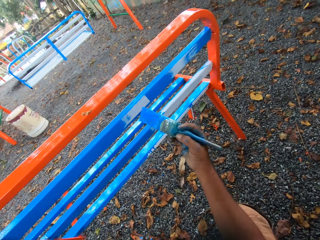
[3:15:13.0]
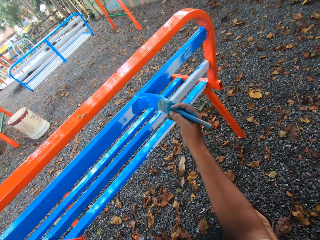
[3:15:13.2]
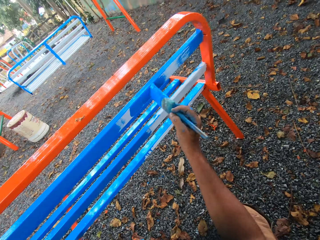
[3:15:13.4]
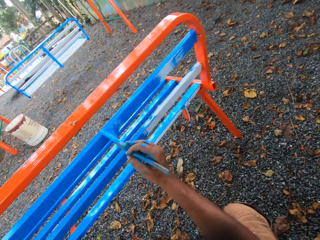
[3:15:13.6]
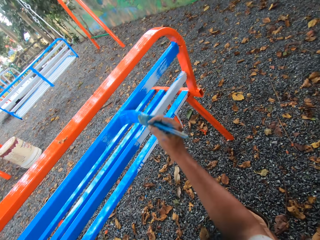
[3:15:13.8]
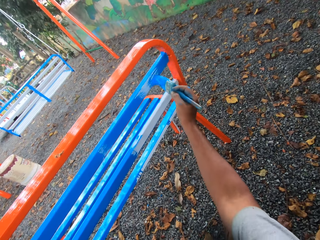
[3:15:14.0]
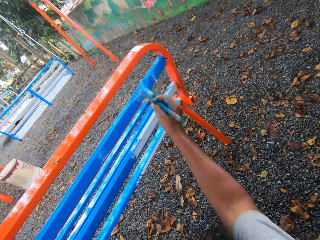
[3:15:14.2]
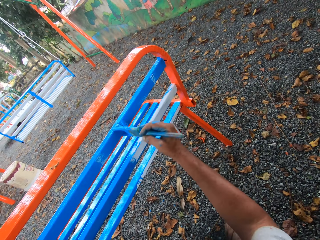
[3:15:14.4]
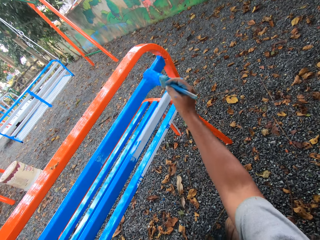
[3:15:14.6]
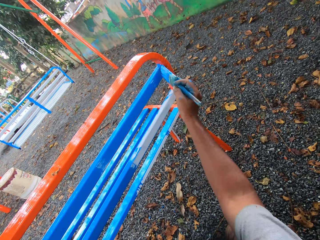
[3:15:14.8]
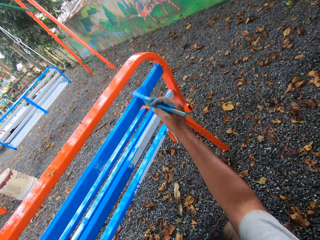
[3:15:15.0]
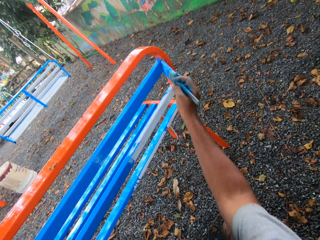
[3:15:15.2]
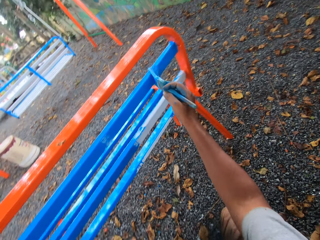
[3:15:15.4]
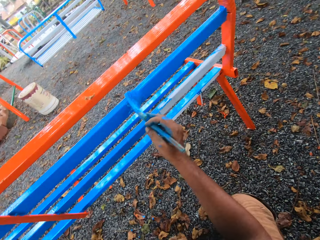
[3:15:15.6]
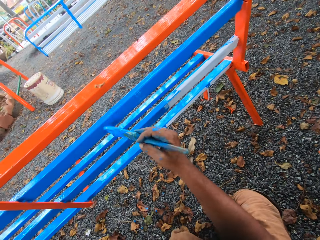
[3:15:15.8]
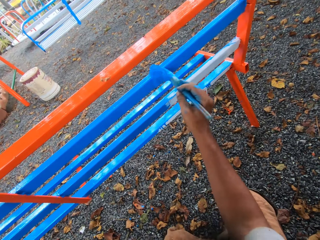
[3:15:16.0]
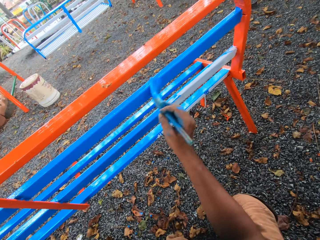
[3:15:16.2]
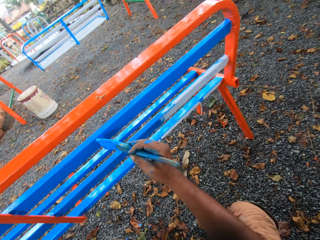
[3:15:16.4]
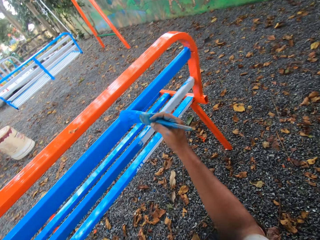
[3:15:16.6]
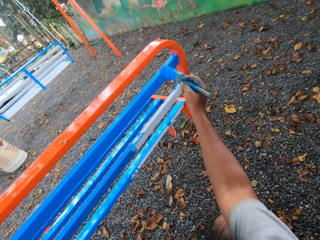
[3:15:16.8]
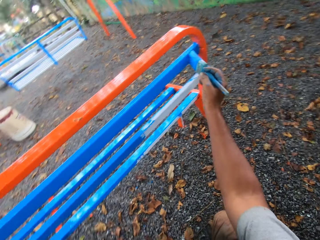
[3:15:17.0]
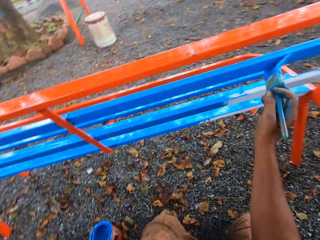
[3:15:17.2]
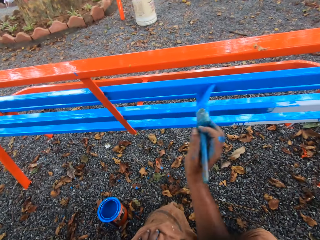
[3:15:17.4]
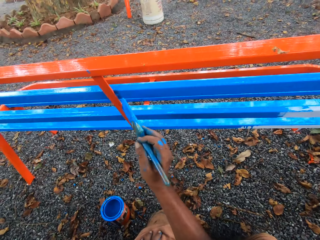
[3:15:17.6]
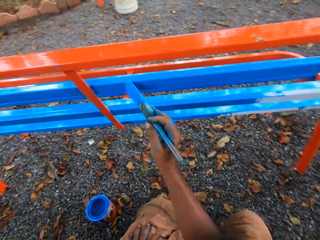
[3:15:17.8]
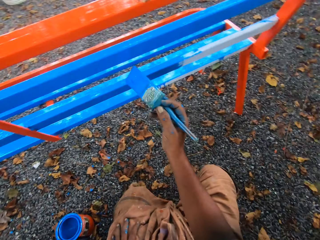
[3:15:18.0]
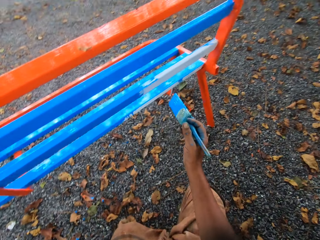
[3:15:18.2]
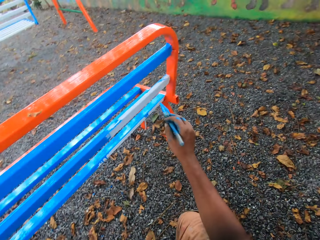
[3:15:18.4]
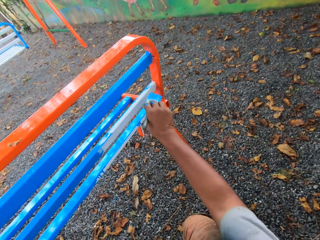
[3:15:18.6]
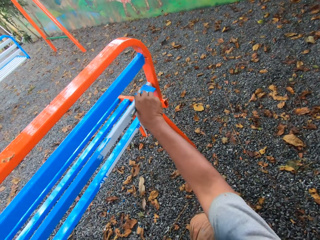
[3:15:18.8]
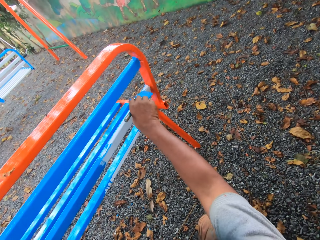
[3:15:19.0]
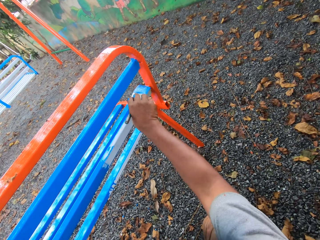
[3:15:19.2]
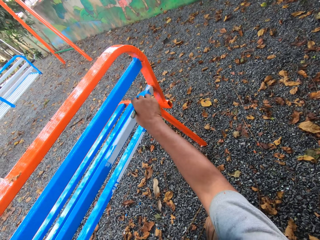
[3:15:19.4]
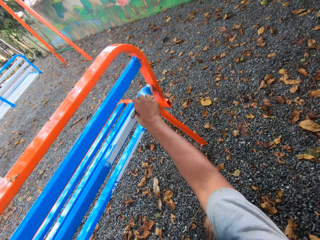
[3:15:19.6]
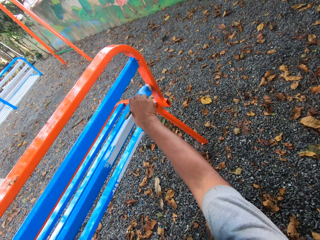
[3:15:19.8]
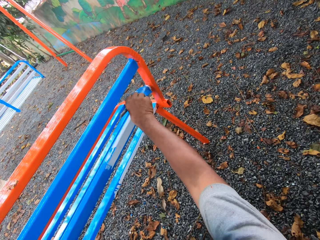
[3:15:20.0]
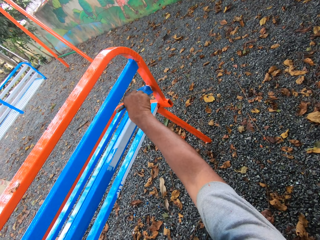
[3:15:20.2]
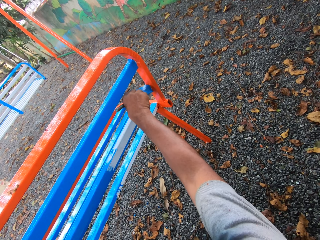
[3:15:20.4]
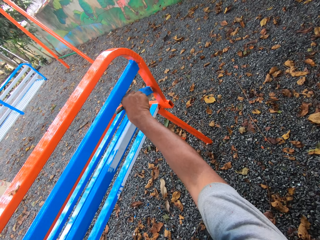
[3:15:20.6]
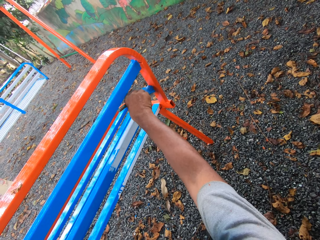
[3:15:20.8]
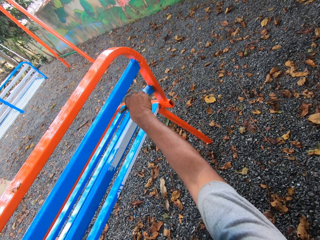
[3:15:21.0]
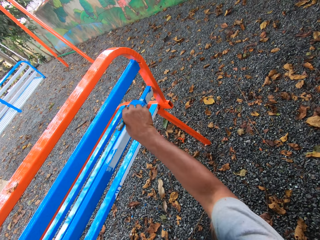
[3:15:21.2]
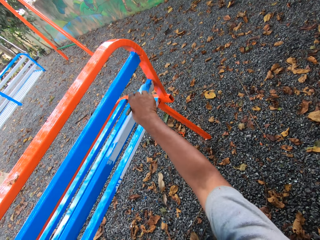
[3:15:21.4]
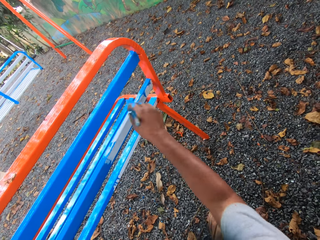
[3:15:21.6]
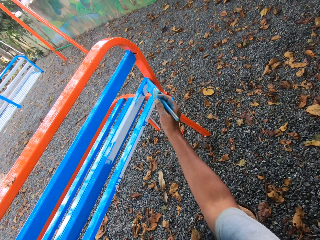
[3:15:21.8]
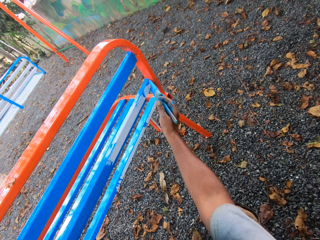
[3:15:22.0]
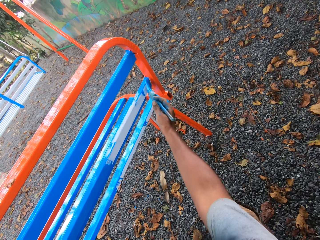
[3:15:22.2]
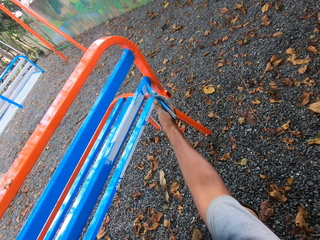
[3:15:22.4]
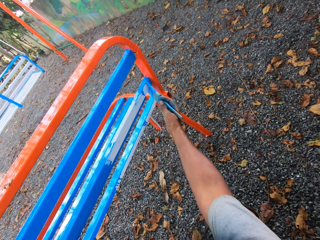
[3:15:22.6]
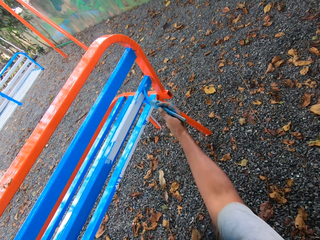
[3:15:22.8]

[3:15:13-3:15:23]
The camera wearer paints the chair with the paintbrush in his right hand.

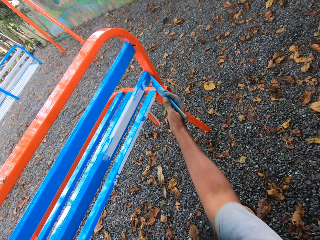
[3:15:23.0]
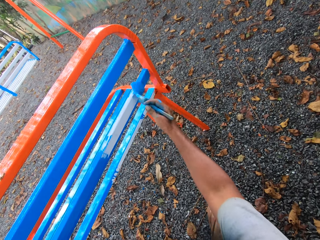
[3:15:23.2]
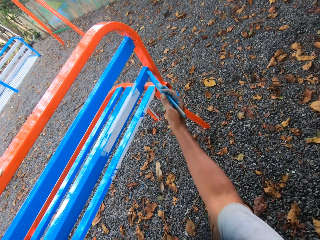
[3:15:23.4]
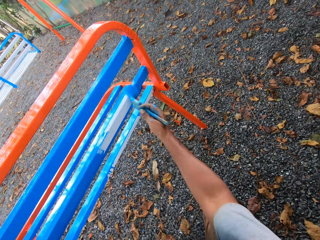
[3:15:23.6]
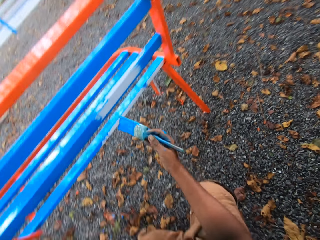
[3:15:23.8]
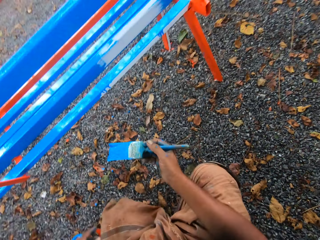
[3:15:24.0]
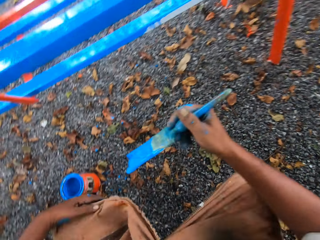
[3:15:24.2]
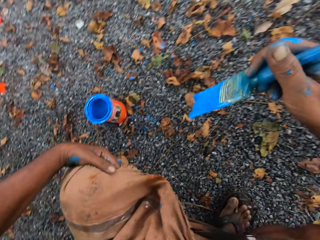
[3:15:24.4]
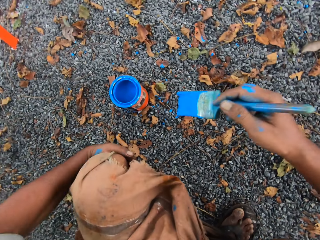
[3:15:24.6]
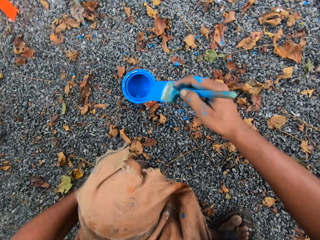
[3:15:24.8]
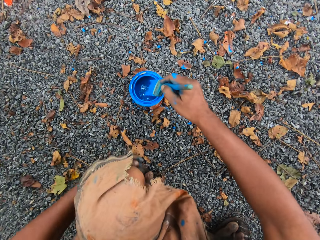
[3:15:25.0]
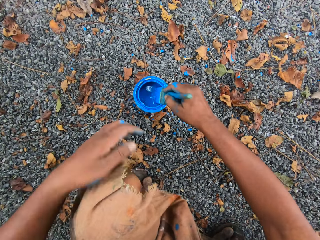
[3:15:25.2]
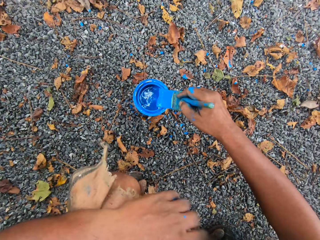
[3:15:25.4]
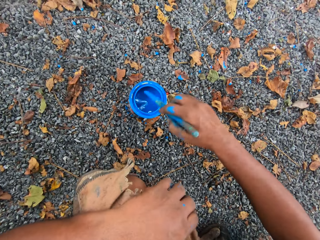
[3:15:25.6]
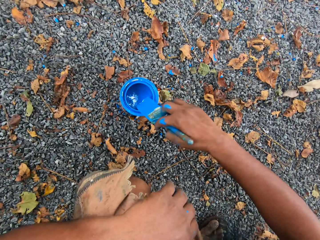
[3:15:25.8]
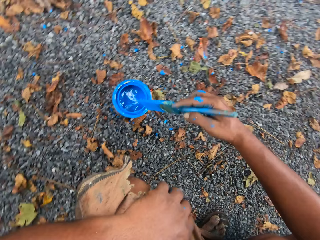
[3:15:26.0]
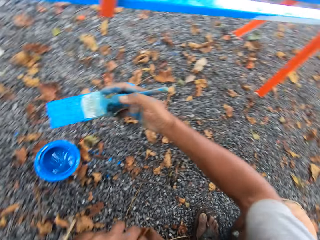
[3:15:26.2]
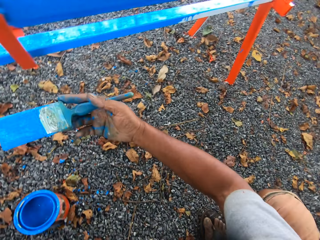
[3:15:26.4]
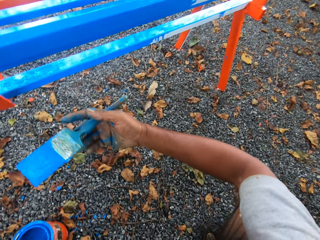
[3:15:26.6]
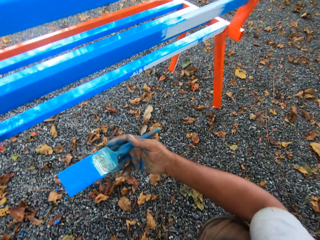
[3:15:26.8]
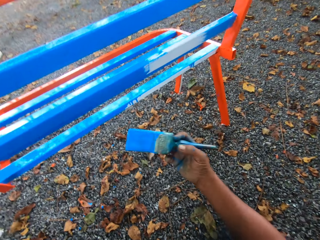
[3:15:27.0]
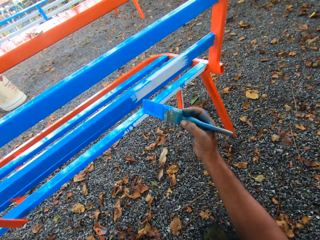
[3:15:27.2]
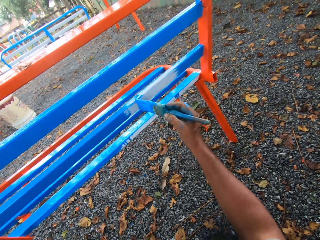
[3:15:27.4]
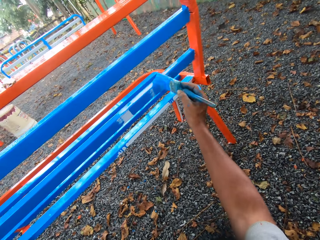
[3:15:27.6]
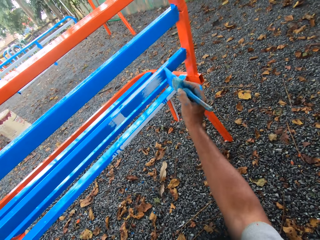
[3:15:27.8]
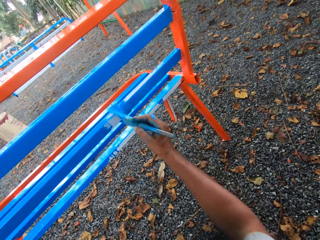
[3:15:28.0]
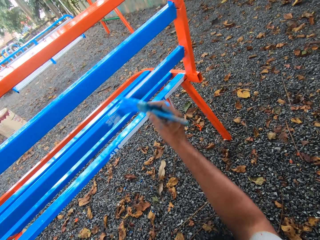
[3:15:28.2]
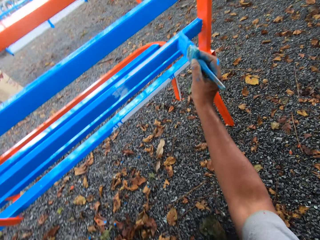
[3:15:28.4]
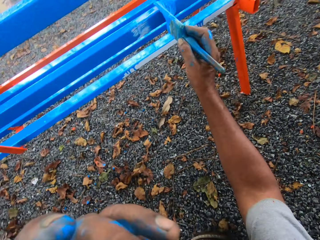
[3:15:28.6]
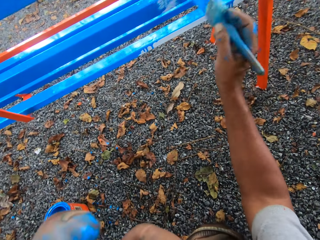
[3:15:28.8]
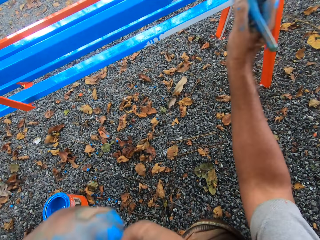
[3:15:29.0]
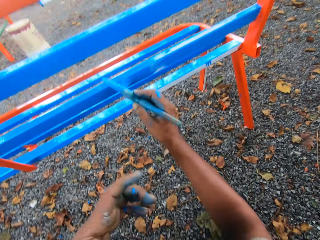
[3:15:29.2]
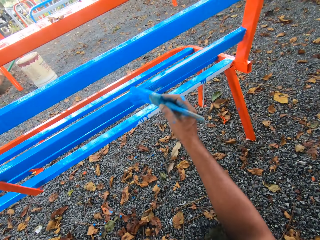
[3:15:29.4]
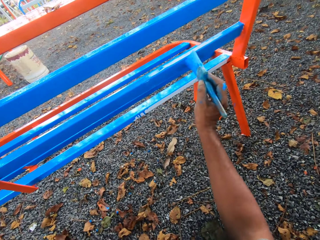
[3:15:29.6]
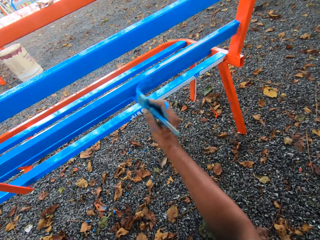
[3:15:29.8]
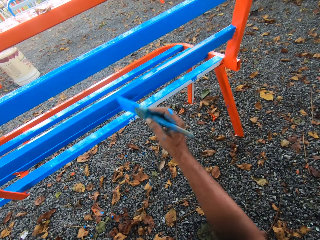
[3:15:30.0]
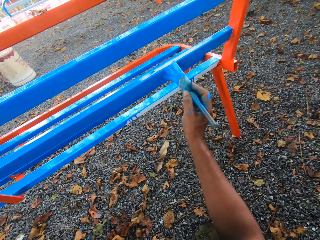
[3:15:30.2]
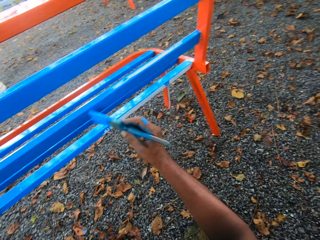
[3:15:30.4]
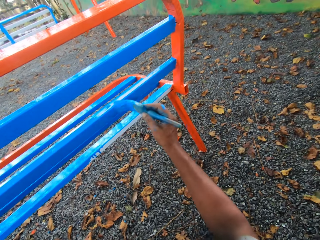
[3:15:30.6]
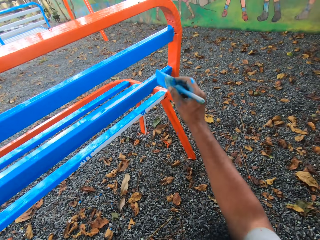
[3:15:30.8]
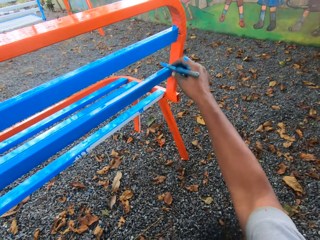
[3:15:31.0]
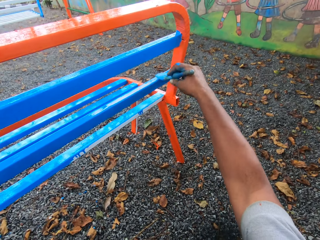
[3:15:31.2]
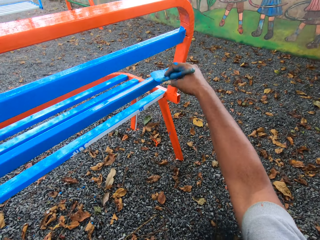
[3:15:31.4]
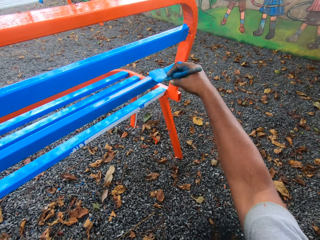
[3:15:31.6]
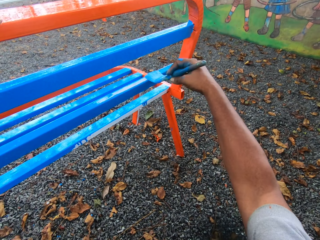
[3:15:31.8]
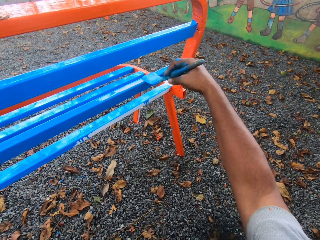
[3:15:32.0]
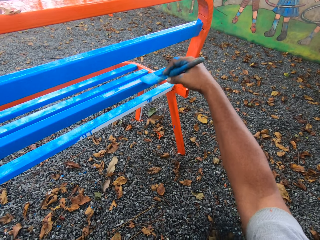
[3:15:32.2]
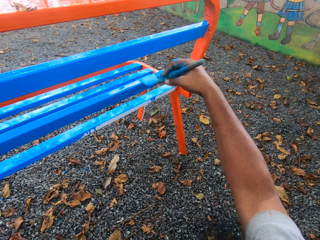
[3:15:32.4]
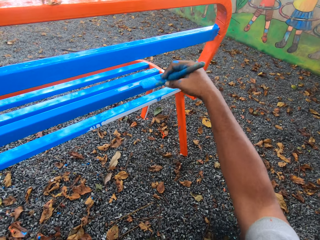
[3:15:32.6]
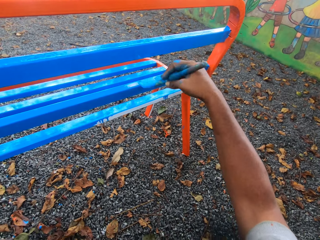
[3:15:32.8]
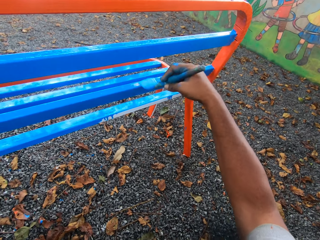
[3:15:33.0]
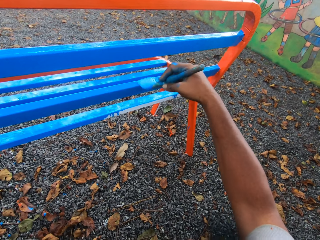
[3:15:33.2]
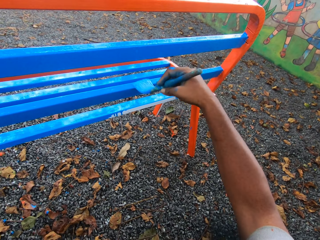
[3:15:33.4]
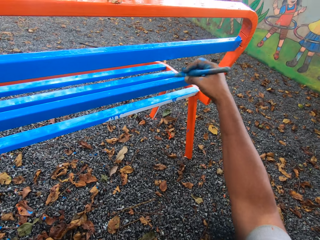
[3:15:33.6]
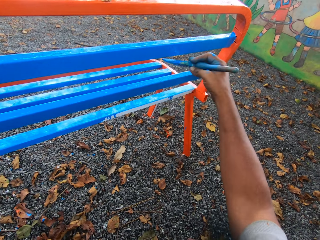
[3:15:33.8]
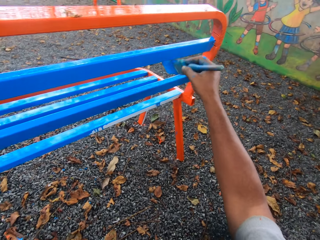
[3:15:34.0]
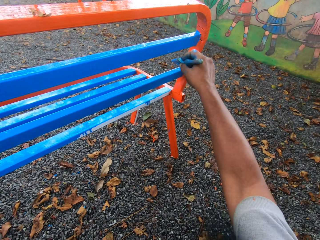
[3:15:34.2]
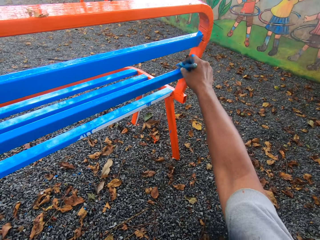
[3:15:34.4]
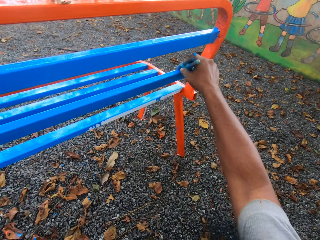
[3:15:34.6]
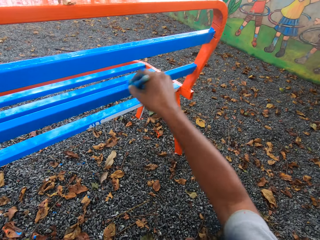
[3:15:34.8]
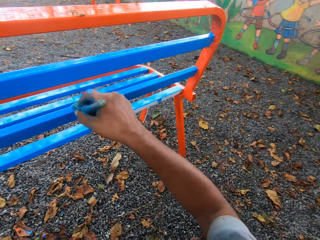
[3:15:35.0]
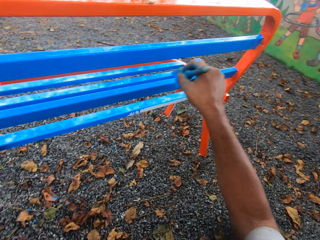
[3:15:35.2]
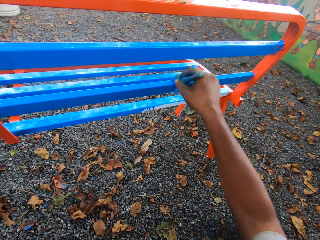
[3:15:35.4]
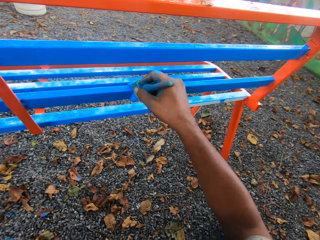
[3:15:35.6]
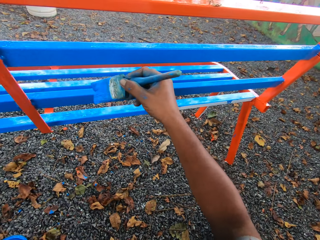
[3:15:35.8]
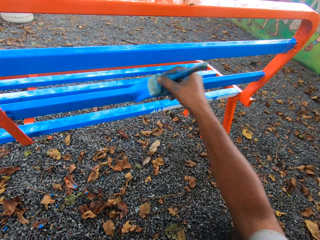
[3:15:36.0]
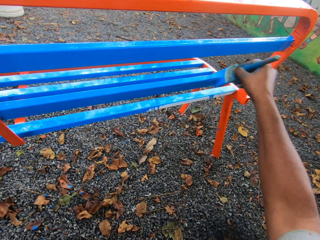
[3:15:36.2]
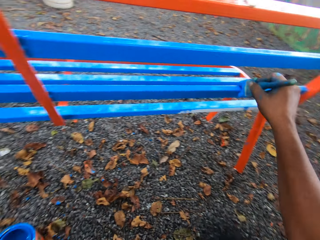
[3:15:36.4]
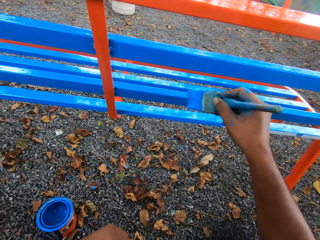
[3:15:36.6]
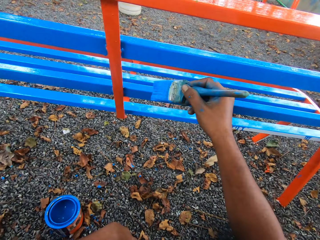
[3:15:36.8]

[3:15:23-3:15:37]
The camera wearer dips the paintbrush in his right hand in the container of paint on the floor. He cleans the paintbrush on the mouth of the paint container. He paints the chair with the paintbrush in his right hand.
